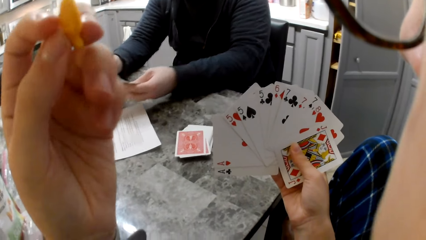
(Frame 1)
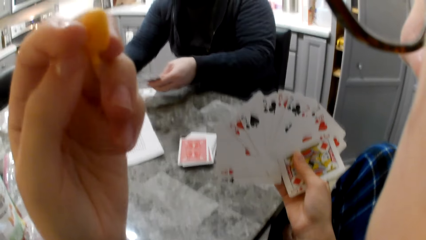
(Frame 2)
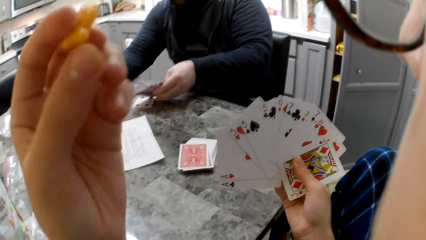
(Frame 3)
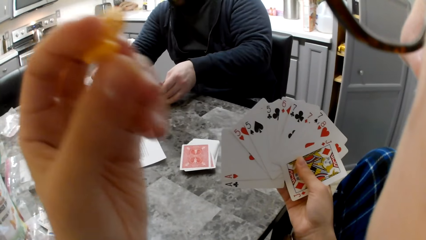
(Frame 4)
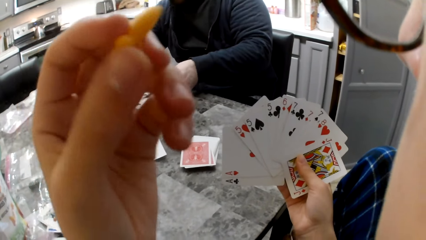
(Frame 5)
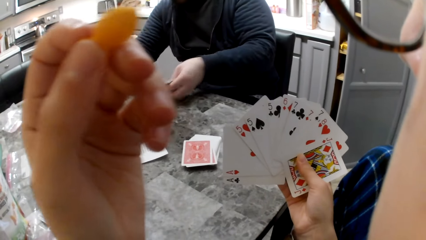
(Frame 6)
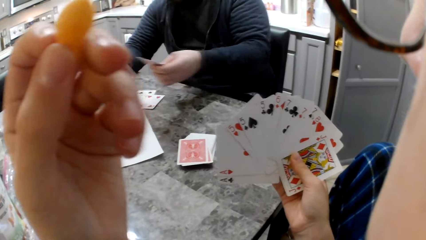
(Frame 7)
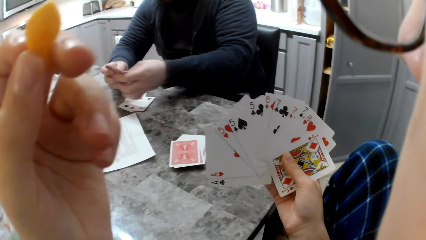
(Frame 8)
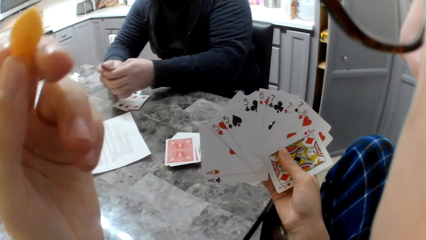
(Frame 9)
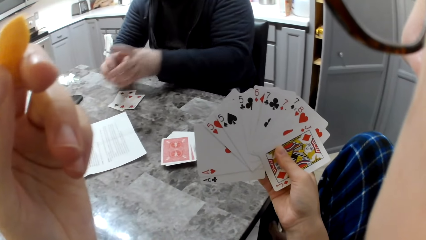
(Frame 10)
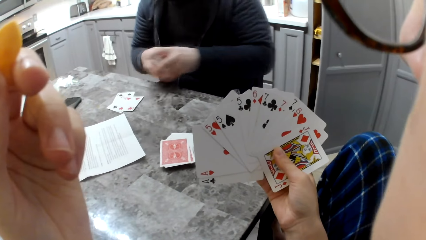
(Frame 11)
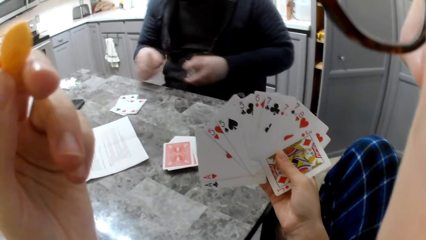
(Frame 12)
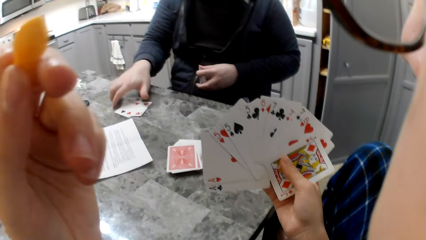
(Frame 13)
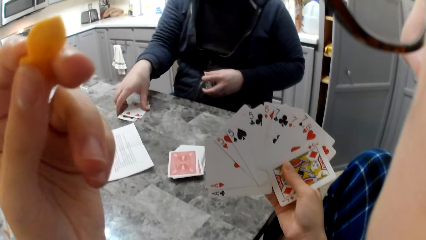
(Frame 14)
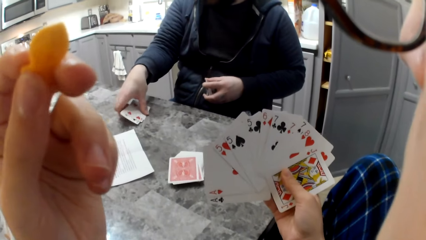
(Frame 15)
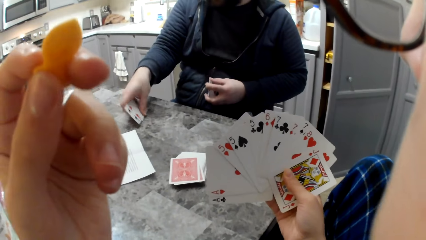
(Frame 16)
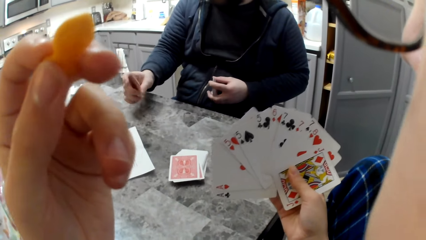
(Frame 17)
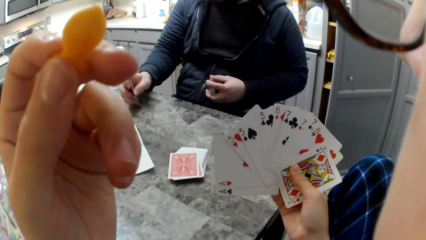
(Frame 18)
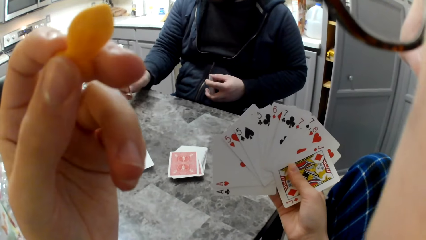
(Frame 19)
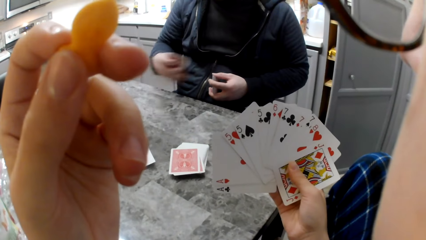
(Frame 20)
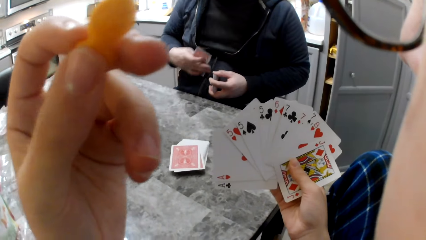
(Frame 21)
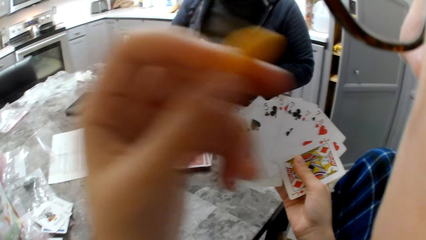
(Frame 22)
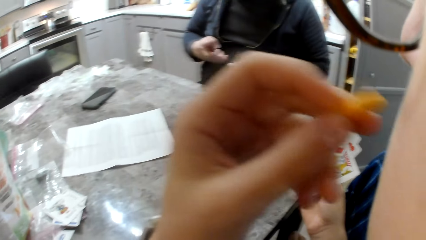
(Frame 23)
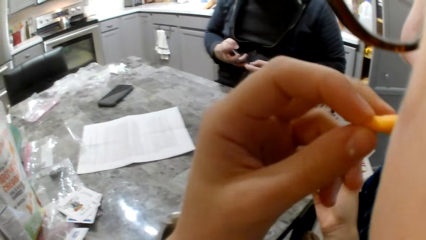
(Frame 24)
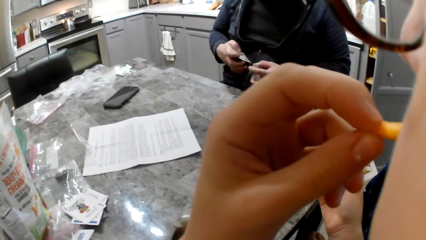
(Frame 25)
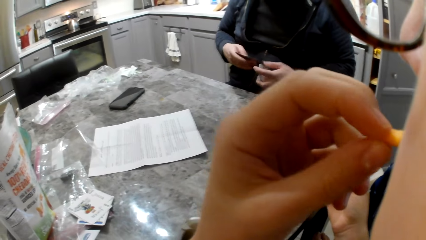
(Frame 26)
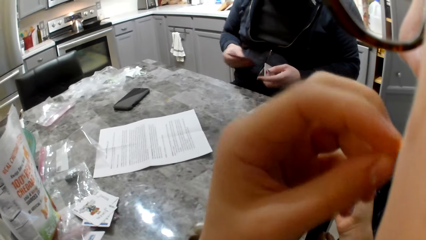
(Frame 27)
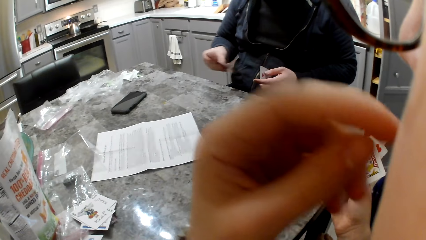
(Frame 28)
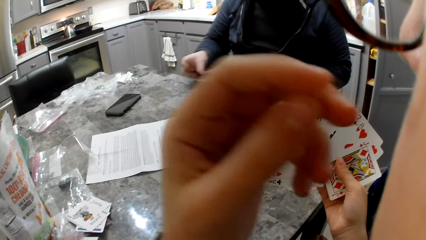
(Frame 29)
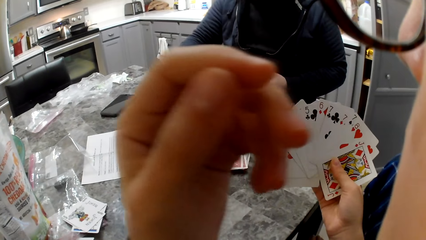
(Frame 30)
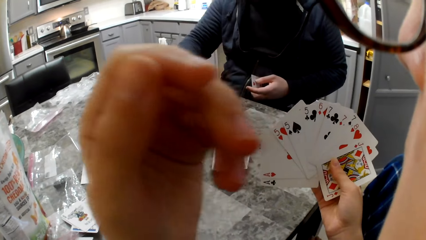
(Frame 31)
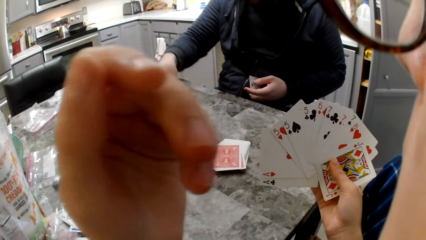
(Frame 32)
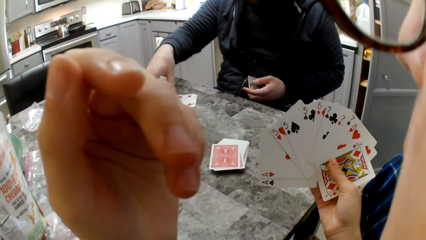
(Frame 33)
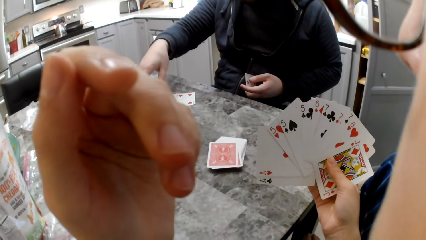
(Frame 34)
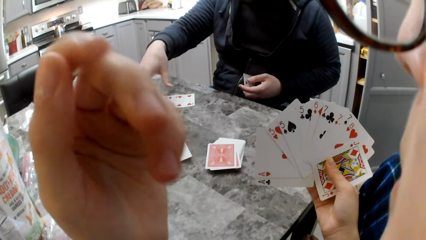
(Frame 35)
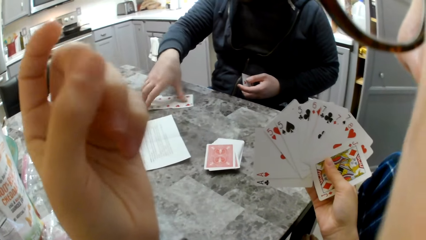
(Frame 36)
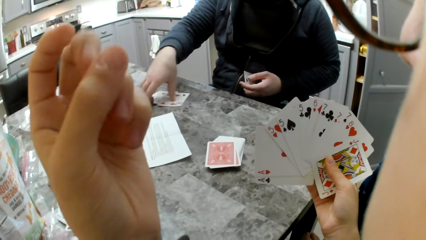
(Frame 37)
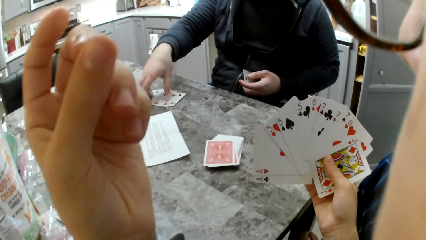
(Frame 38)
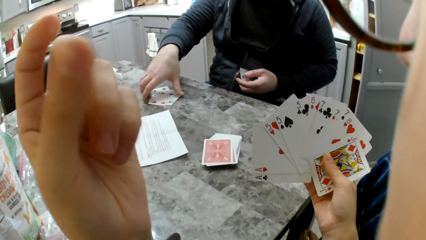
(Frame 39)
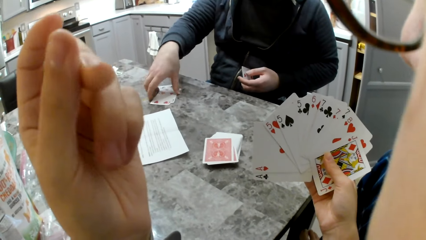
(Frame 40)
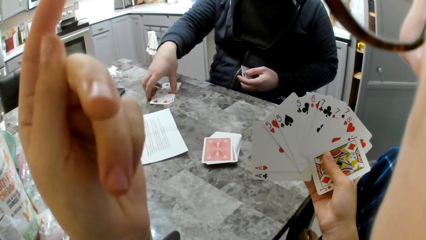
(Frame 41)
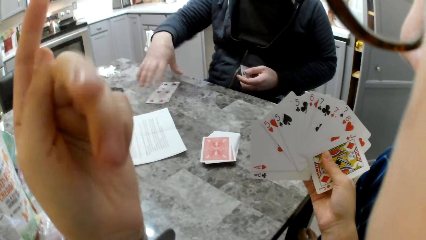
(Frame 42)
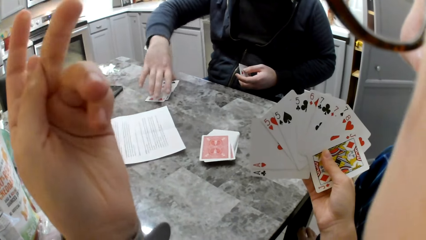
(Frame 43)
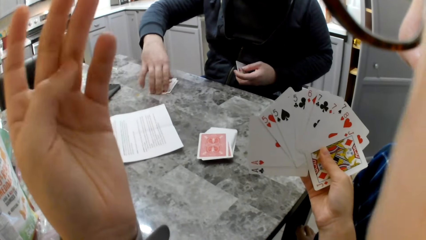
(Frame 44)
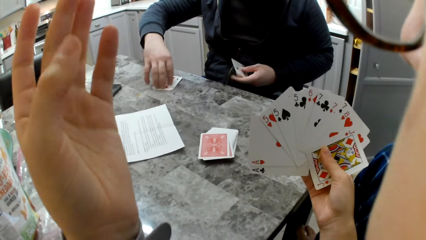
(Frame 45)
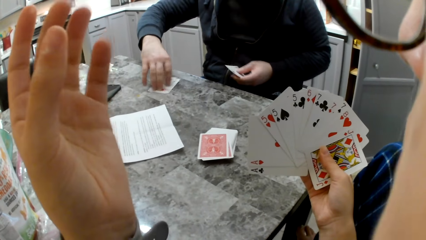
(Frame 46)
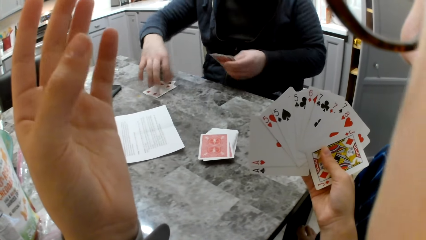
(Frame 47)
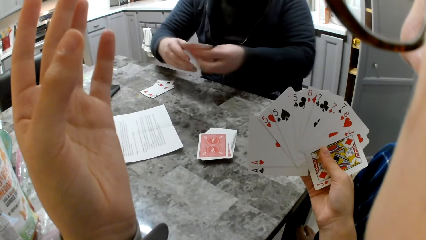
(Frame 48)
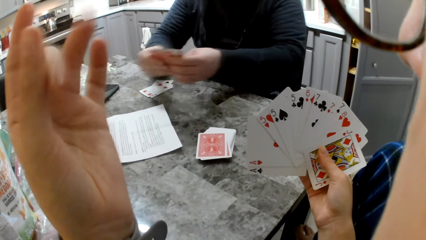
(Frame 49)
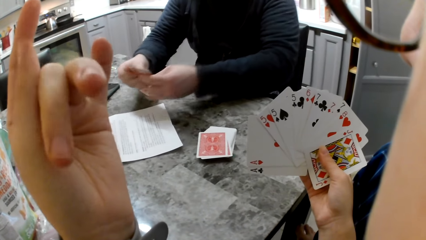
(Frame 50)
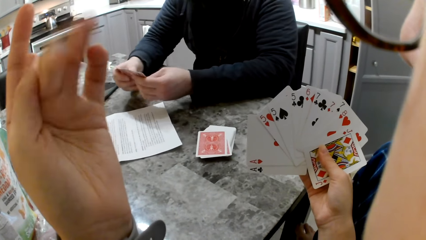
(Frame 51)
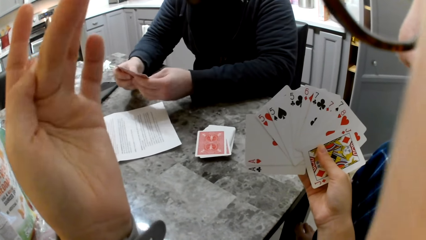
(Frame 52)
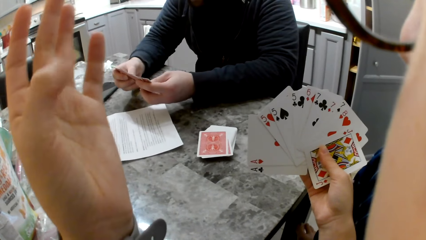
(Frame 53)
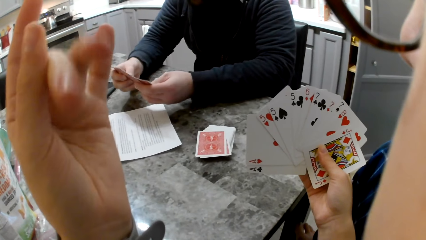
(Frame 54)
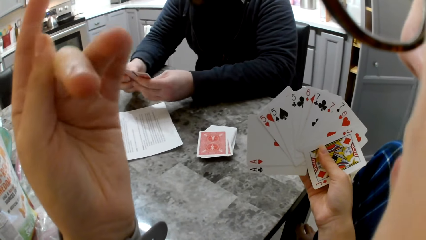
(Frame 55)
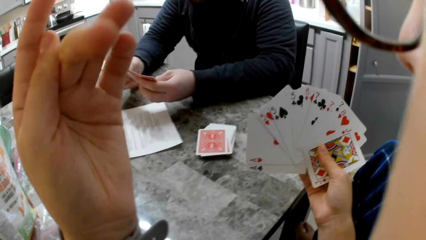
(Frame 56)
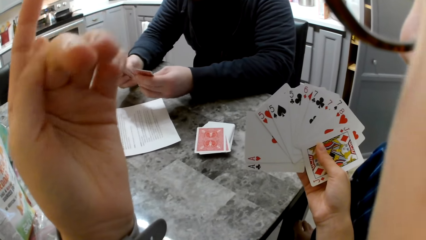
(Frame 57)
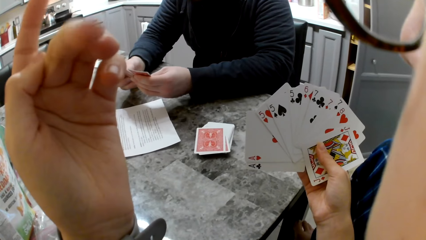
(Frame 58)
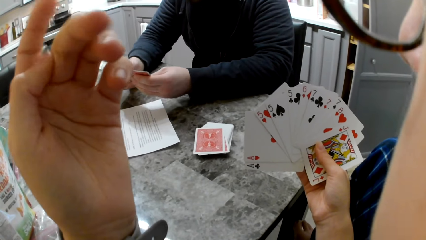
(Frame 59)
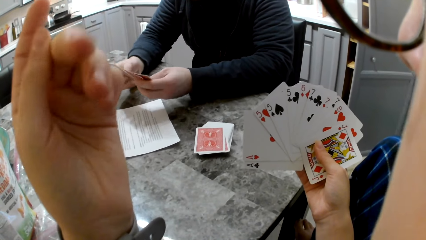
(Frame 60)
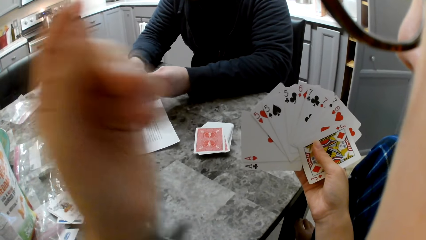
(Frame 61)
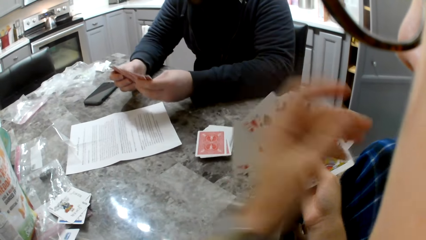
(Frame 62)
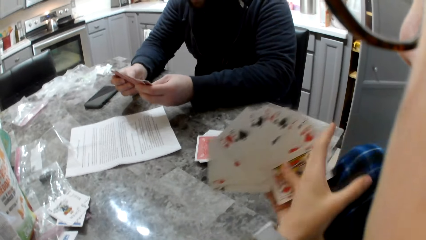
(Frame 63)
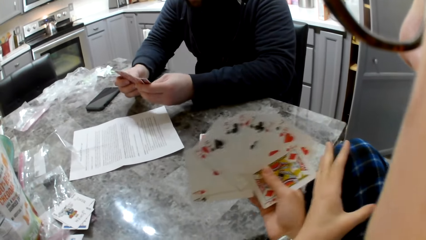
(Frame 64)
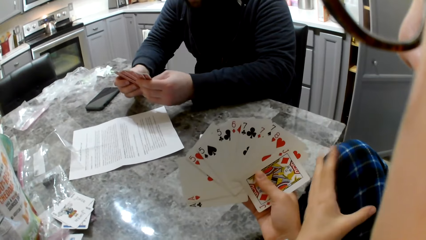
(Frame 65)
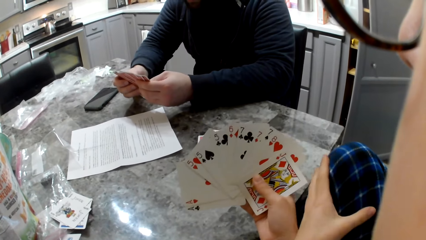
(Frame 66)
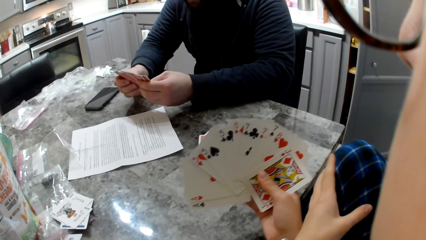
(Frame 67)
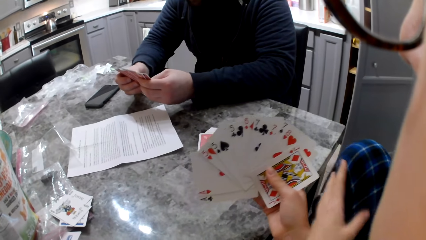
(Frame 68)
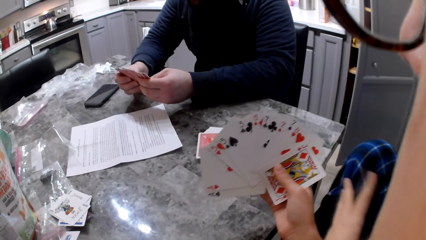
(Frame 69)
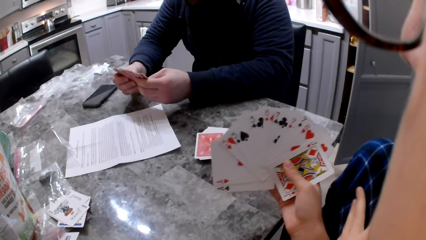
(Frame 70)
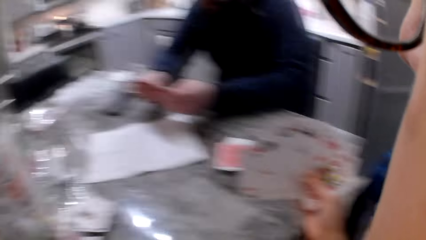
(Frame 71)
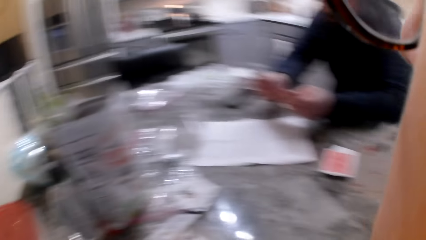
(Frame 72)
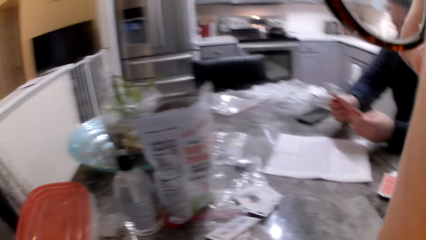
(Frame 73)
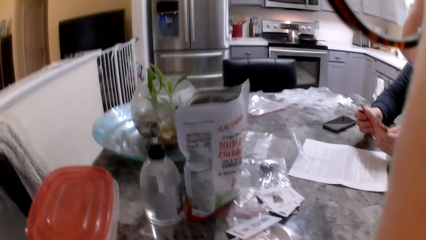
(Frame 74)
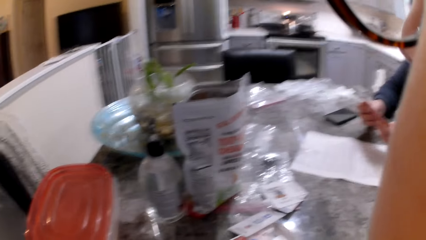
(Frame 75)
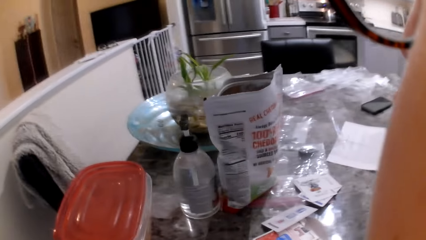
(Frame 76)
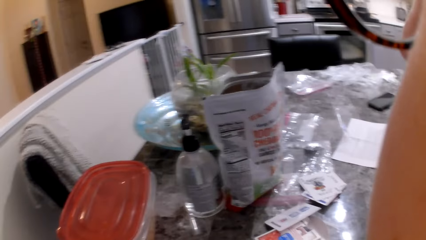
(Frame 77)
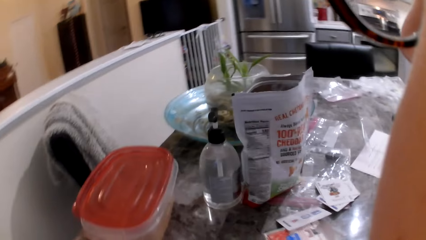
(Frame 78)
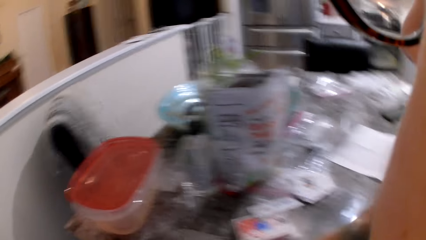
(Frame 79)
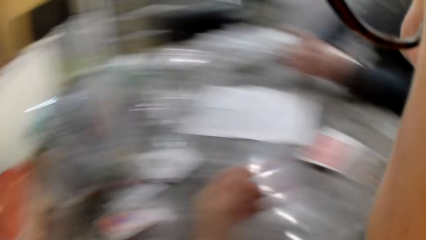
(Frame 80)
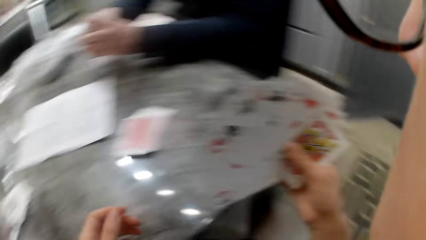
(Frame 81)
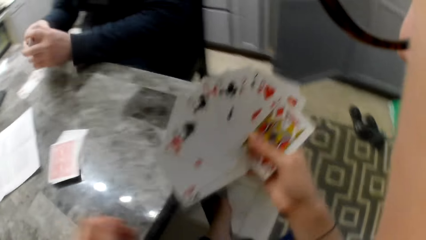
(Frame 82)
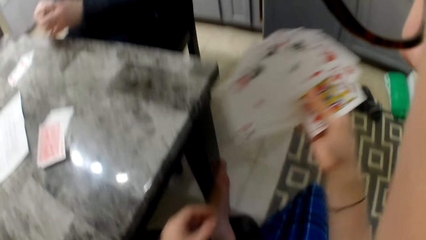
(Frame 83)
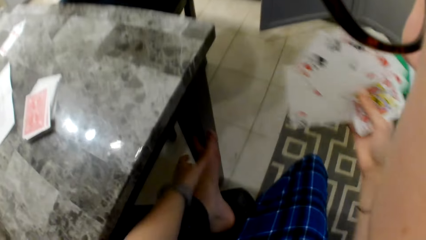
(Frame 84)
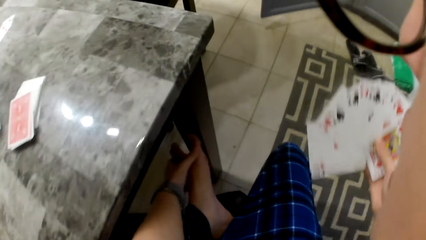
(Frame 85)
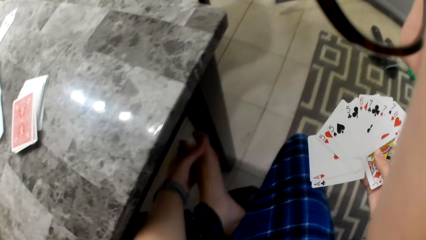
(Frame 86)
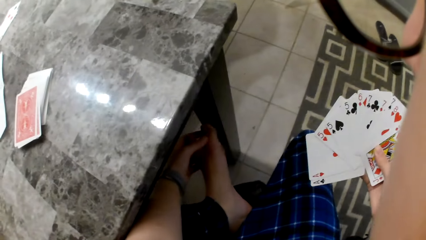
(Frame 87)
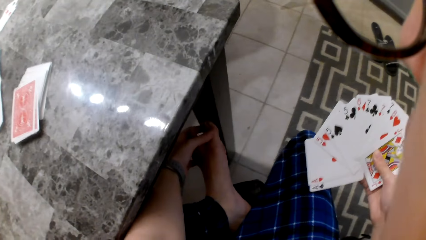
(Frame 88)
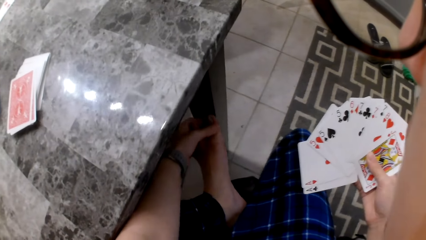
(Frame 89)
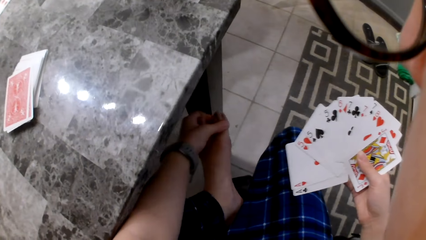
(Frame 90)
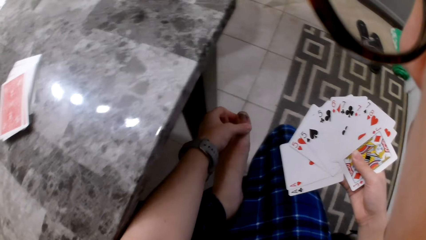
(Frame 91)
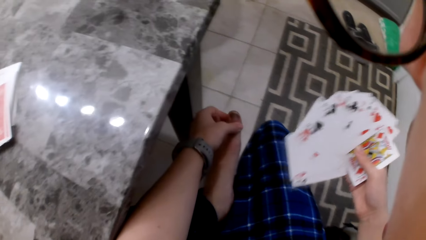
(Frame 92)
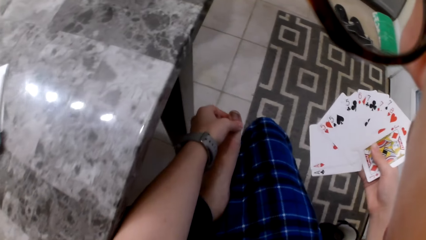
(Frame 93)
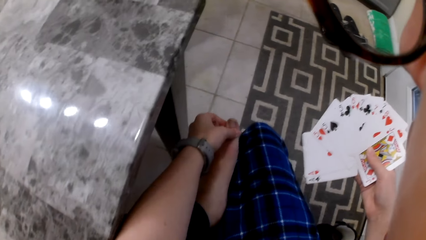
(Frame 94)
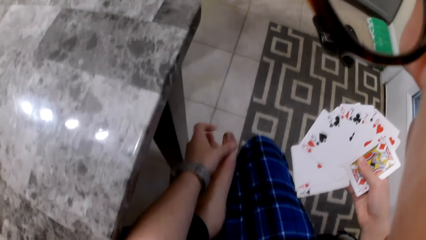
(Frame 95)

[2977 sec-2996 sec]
A man puts the cards on the table, holds the cards together and picks the cards from the table. The man packs the cards on the table. The camera wearer eats cheddar chips. The man drops the cards on the table. The camera wearer moves her hand. The man arranges the cards in his hand. The camera wearer touches her leg. She touches her feet with her left hand.
